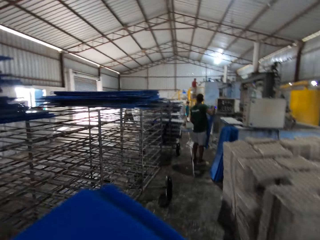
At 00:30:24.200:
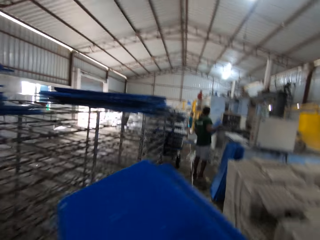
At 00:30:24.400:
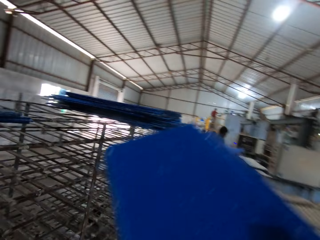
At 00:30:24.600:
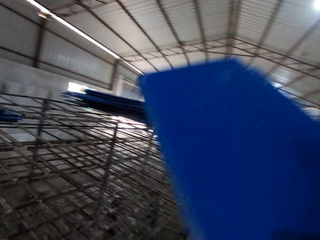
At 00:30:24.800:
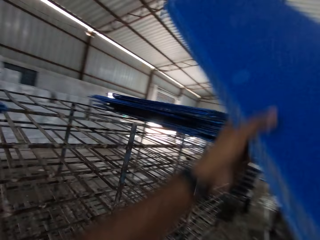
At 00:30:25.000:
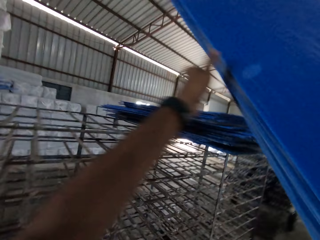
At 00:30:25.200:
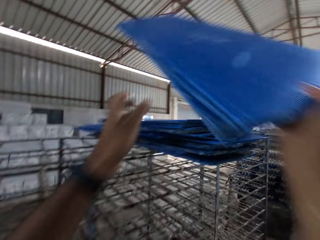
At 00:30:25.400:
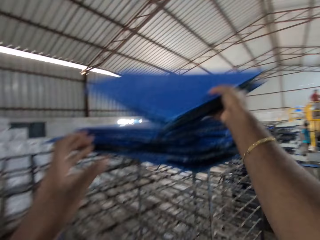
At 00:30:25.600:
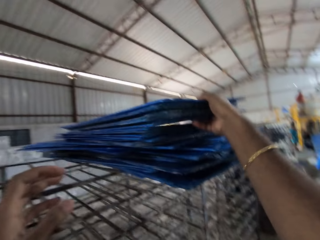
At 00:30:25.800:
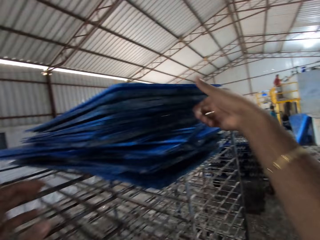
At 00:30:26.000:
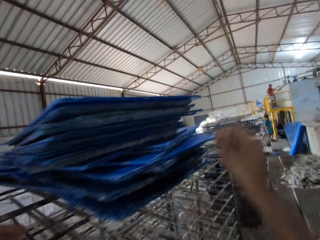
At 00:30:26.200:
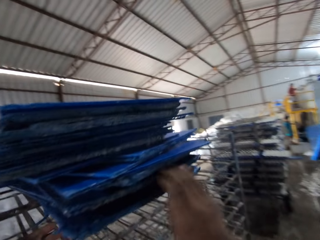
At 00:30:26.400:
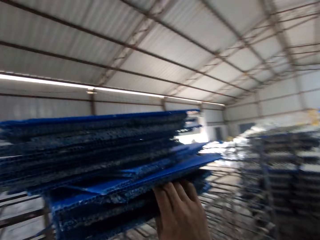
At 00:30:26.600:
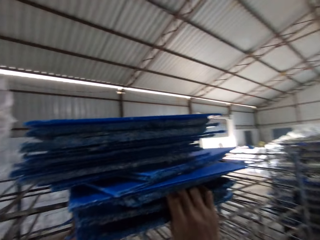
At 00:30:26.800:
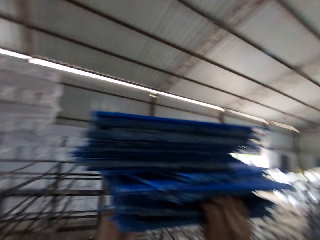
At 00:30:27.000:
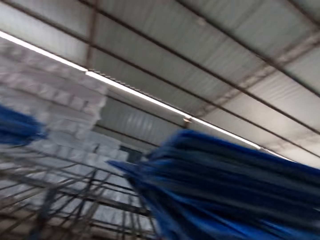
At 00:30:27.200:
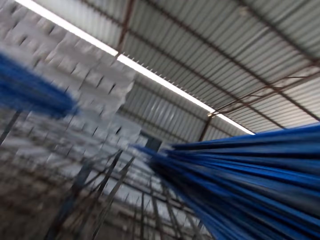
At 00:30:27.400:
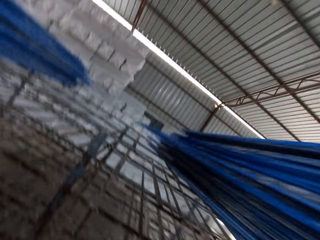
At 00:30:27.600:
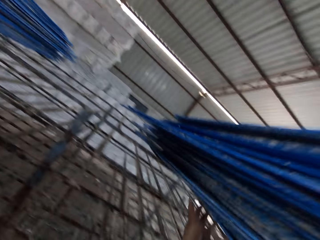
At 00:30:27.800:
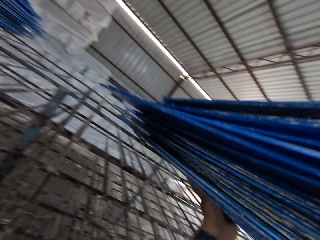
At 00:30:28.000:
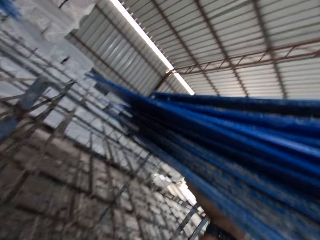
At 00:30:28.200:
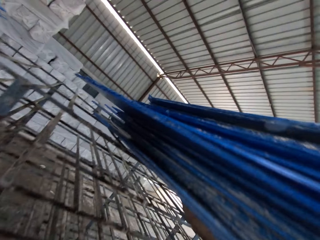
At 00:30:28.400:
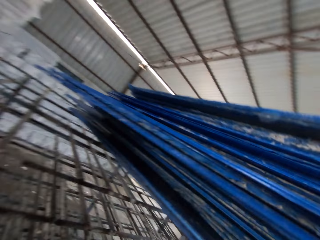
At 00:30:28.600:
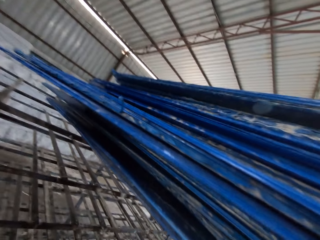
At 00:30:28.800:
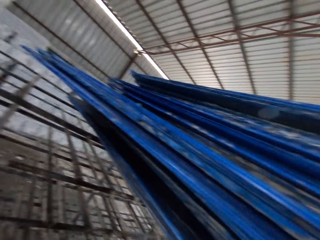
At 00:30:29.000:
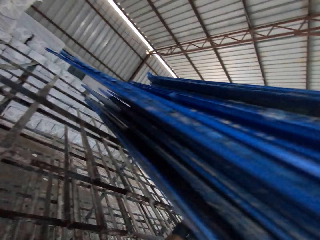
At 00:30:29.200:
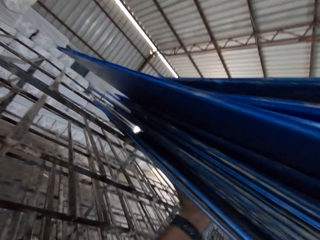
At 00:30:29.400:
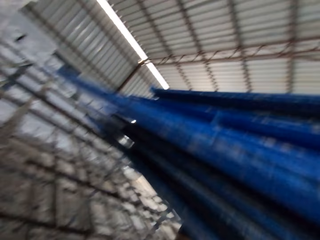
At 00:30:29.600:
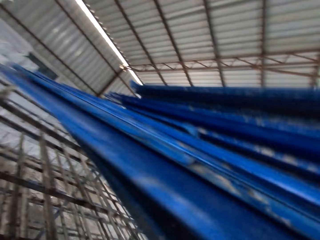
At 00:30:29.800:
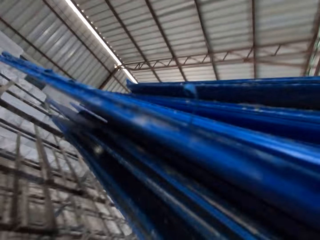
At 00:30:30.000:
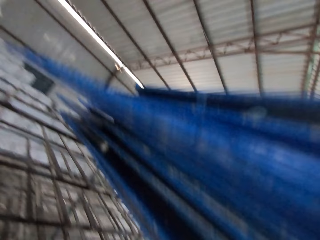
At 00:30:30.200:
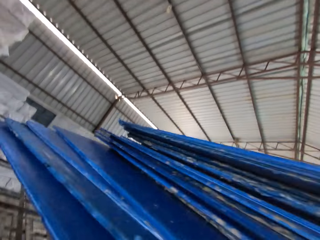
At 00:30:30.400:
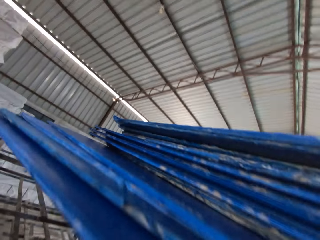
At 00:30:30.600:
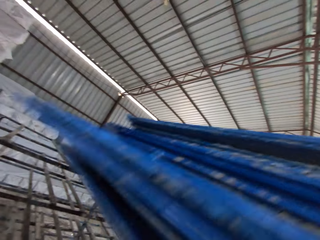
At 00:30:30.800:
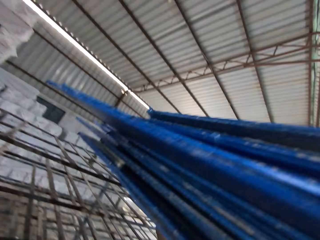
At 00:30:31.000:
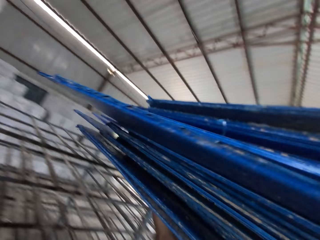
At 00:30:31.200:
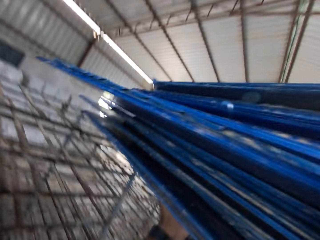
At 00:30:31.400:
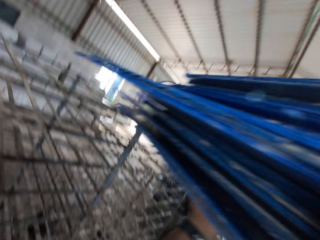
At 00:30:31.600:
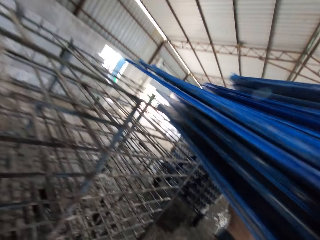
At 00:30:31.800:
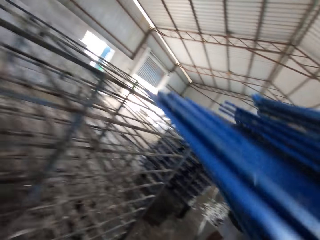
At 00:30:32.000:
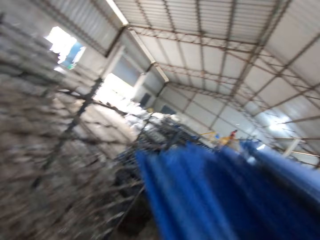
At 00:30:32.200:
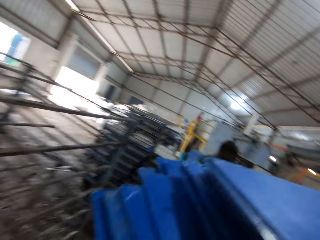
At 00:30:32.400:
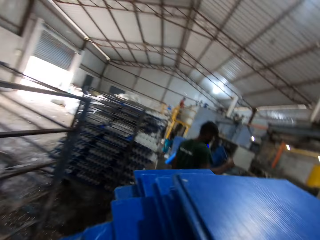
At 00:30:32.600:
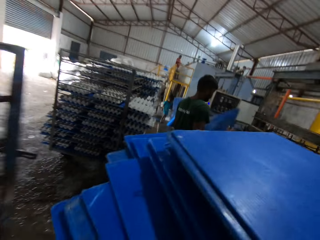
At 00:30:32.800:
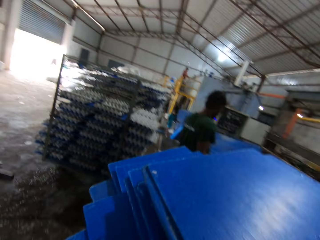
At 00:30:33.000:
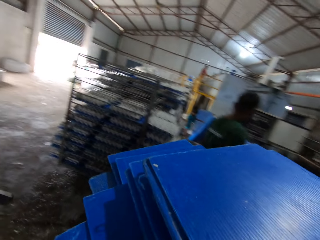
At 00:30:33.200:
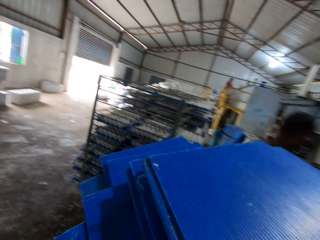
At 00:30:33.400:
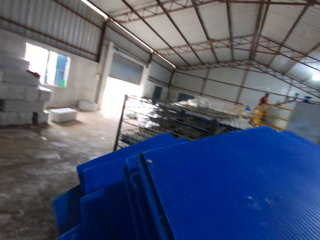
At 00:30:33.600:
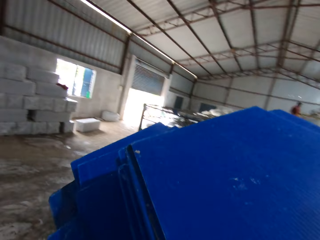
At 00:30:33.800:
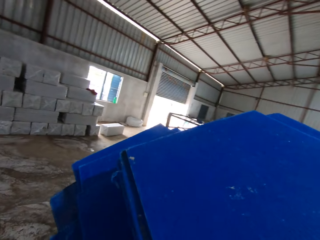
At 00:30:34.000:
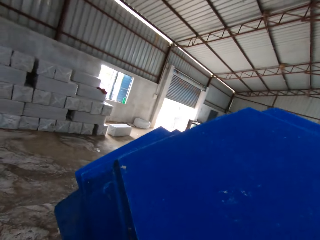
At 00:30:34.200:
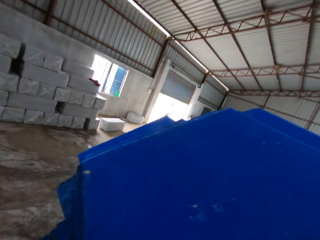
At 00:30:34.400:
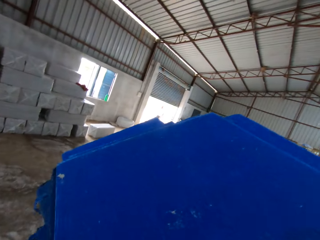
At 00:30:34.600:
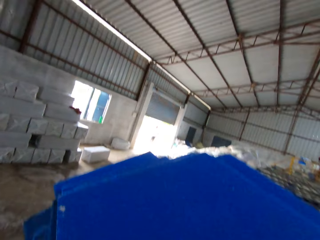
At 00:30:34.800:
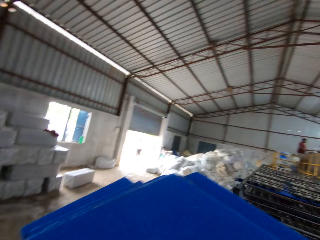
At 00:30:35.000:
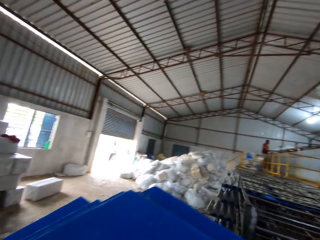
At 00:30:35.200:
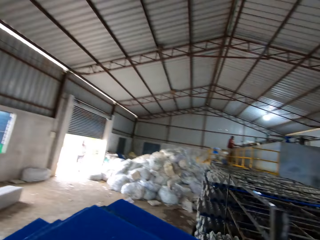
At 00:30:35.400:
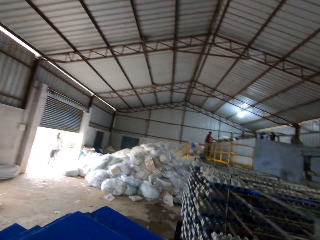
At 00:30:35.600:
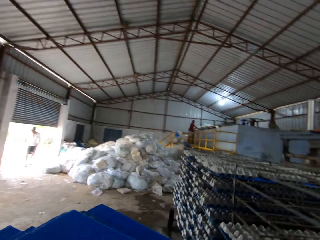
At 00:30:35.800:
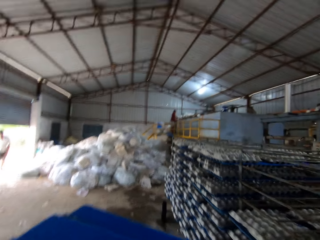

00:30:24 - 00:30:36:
The camera wearer picks boards from the trolley. He places the plastic boards on the rack with his hands. He carries the plastic boards from the rack with his hands. He carries the boards from the trolley.

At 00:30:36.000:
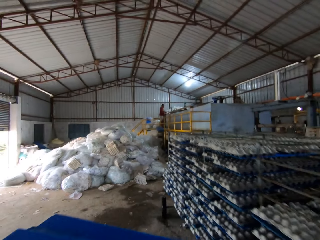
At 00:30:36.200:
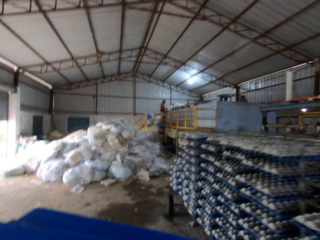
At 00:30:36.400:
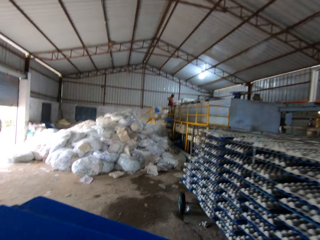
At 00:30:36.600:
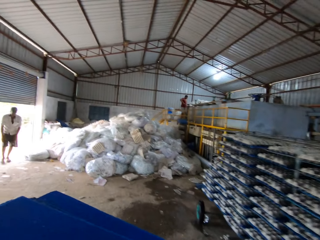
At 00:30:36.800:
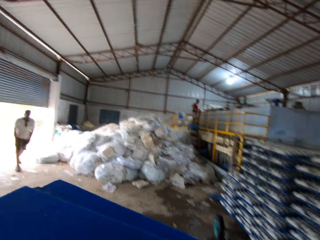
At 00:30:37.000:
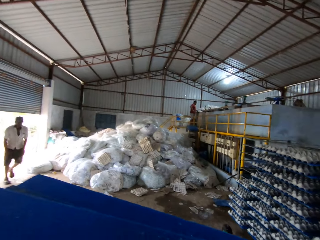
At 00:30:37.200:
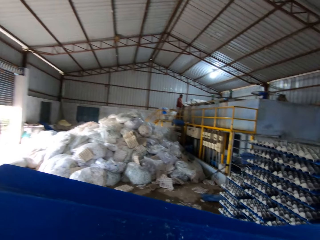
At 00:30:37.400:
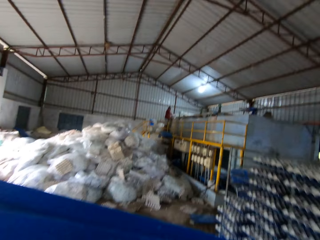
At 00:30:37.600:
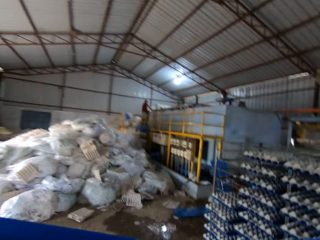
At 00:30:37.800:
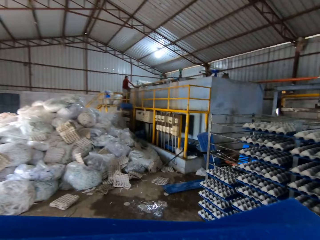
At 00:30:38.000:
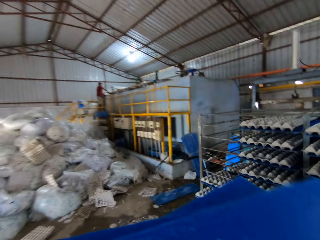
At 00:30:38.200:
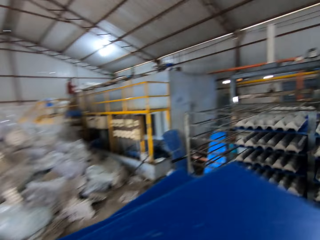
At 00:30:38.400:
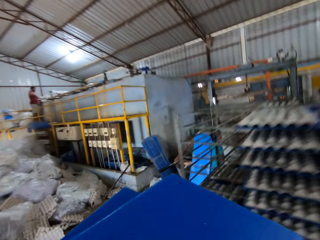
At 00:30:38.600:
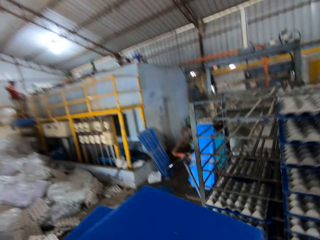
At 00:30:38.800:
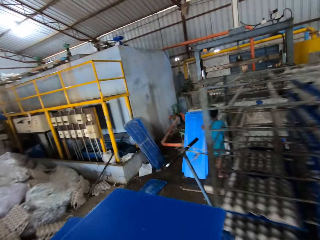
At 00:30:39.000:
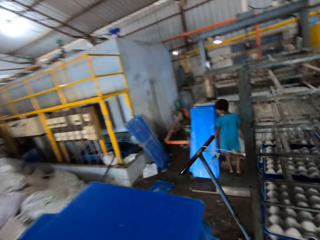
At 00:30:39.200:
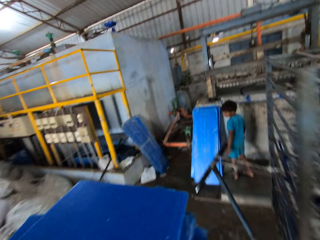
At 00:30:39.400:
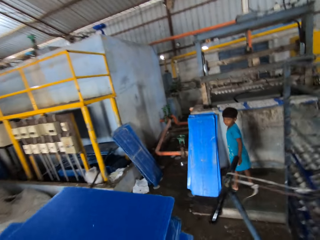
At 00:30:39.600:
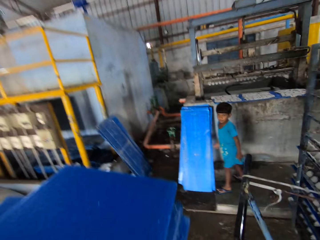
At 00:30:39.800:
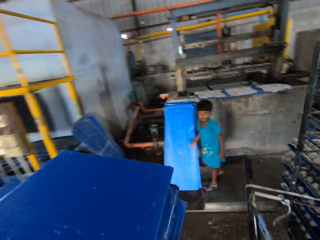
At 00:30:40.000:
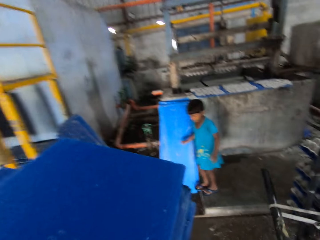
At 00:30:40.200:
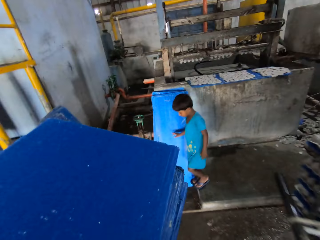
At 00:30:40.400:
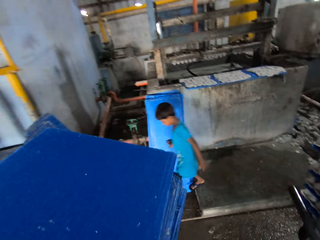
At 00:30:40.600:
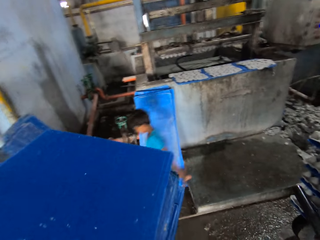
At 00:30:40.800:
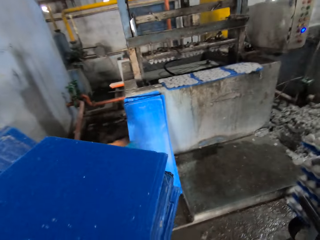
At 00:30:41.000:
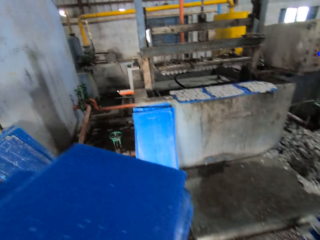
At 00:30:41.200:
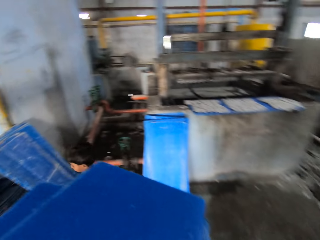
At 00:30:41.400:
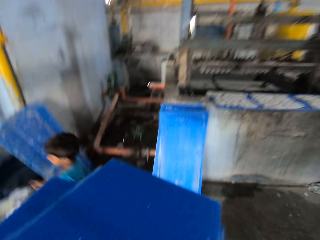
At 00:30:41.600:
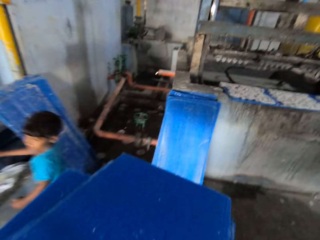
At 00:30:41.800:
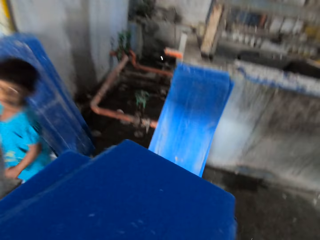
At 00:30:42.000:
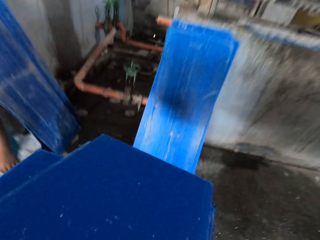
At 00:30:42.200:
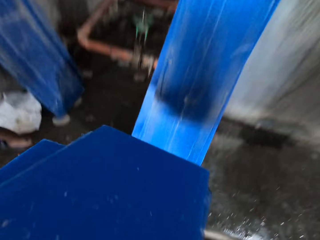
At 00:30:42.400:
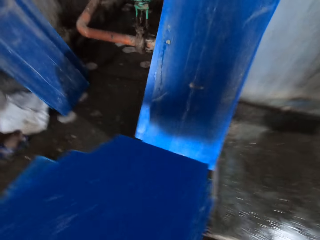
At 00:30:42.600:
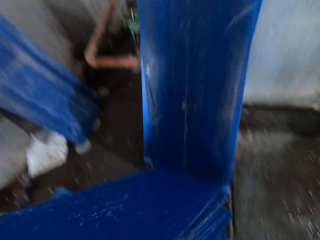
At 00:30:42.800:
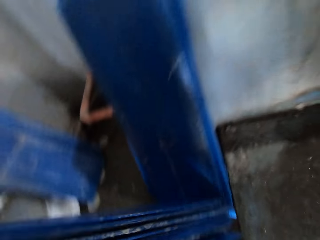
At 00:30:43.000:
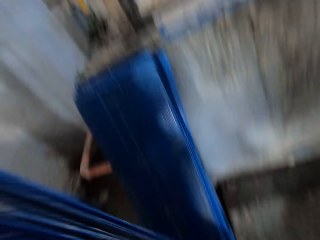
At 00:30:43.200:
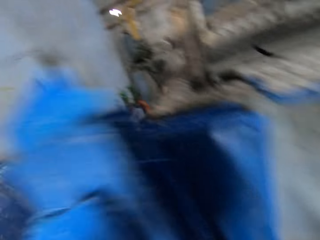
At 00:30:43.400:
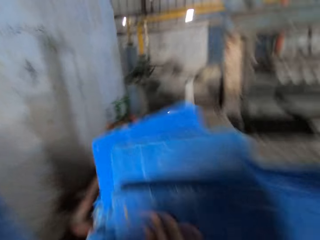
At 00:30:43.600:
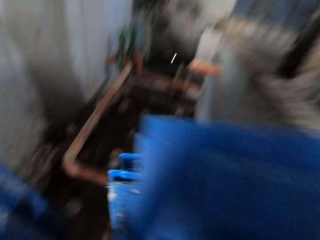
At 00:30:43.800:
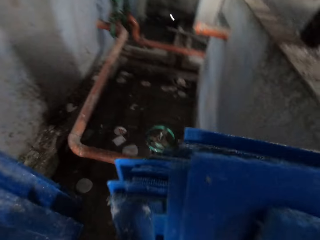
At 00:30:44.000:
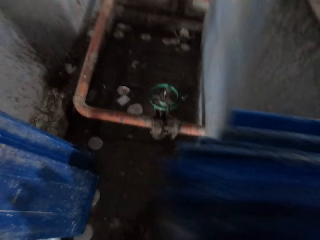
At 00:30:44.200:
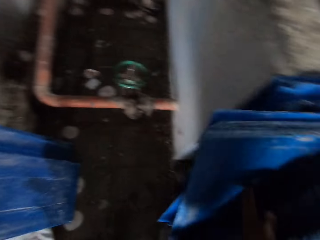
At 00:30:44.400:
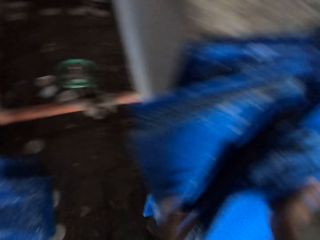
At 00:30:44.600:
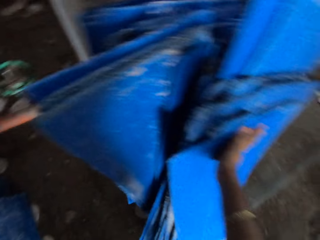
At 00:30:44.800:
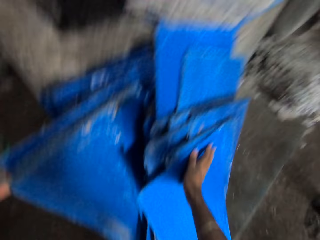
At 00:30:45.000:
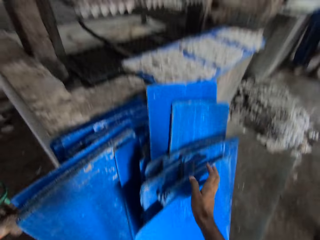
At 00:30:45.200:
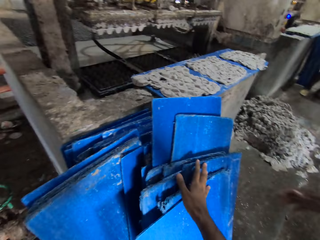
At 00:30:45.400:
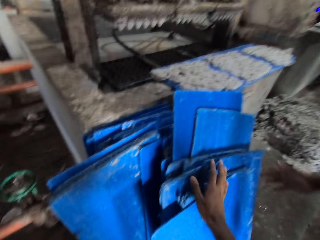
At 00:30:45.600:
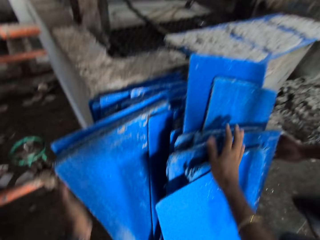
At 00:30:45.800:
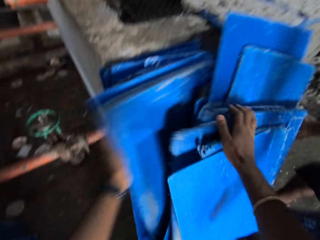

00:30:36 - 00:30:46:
The camera wearer interacts with a man. He drops the boards on the floor. He adjusts the plastic boards on the ground with his hands.
